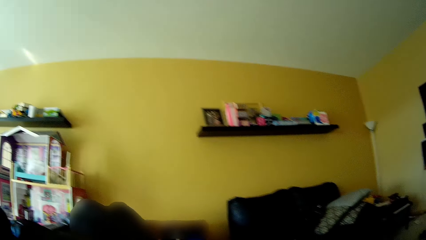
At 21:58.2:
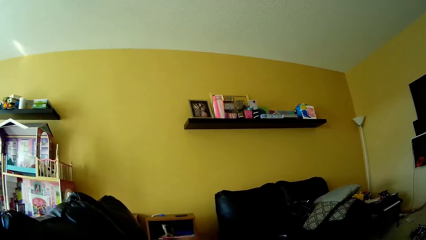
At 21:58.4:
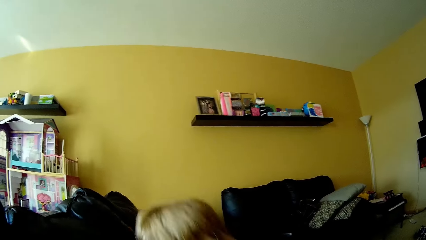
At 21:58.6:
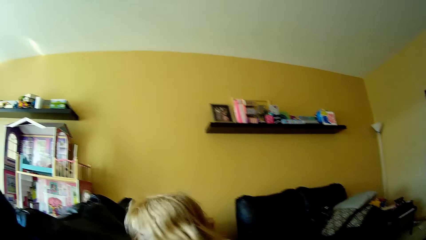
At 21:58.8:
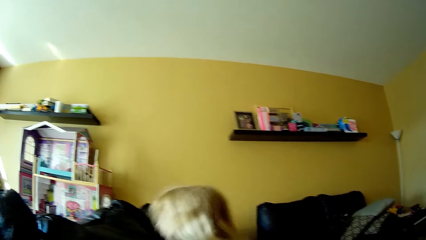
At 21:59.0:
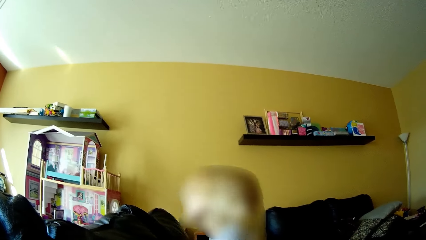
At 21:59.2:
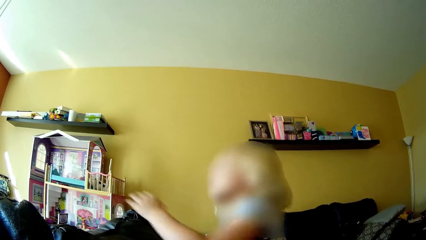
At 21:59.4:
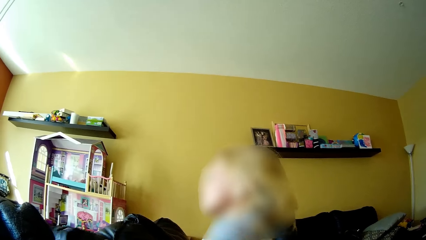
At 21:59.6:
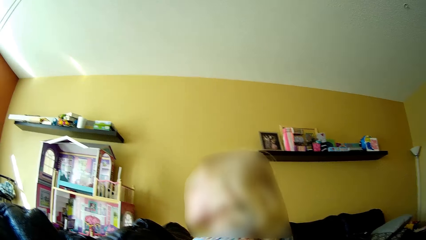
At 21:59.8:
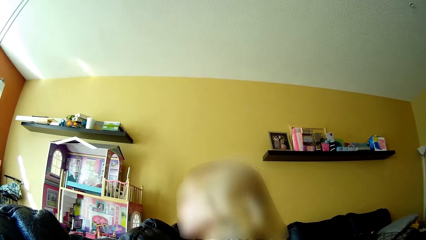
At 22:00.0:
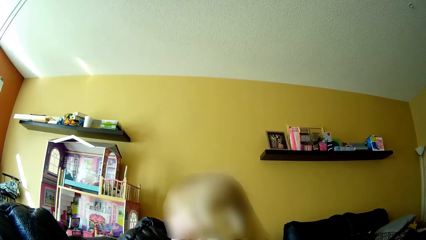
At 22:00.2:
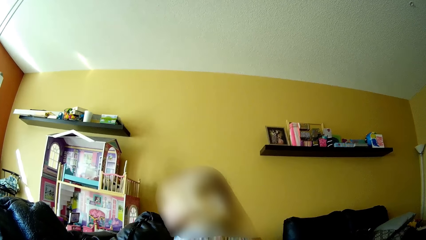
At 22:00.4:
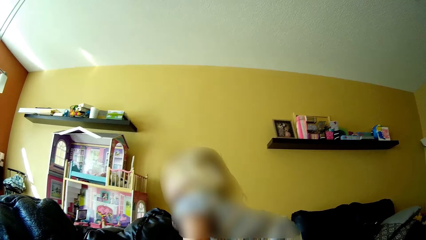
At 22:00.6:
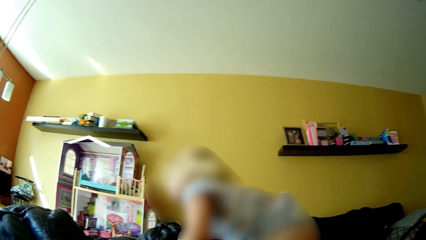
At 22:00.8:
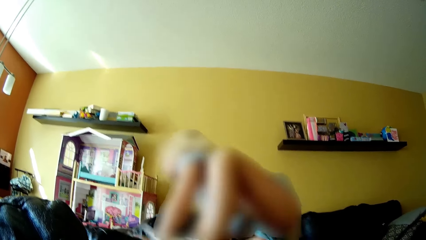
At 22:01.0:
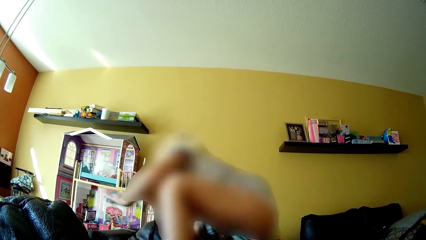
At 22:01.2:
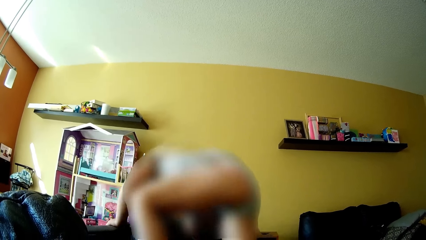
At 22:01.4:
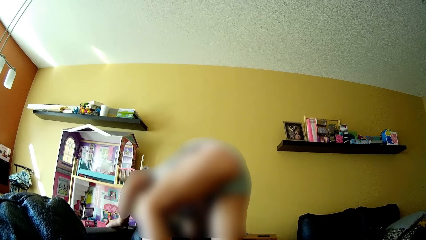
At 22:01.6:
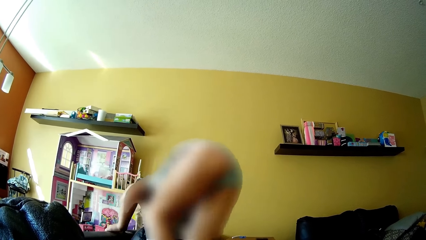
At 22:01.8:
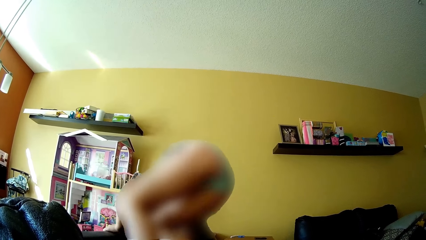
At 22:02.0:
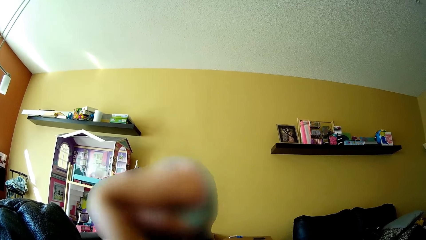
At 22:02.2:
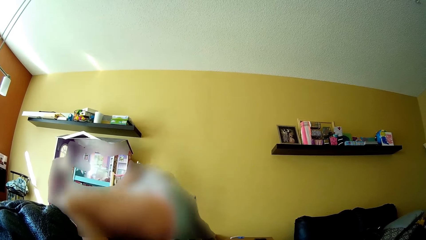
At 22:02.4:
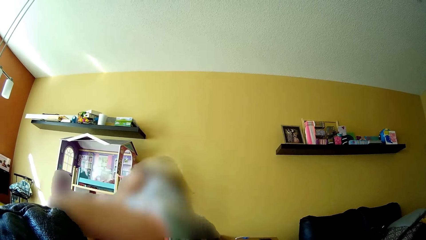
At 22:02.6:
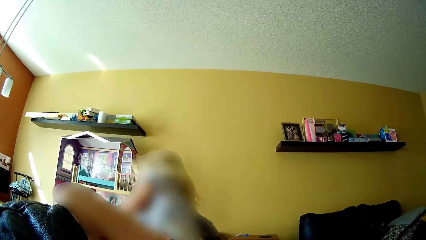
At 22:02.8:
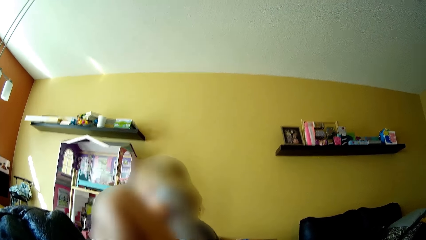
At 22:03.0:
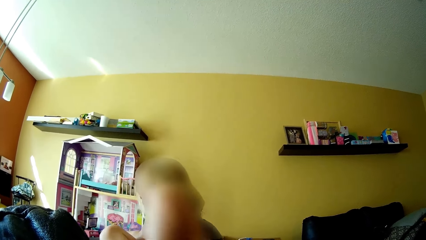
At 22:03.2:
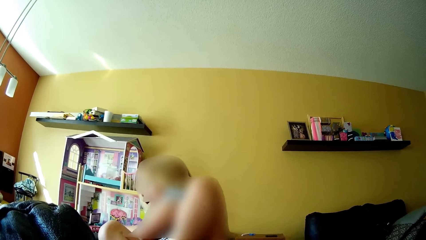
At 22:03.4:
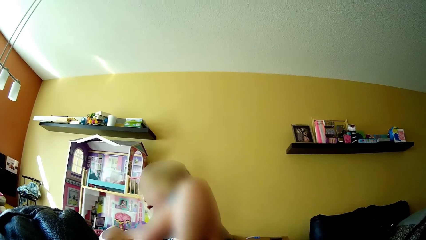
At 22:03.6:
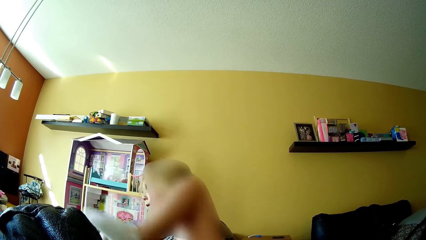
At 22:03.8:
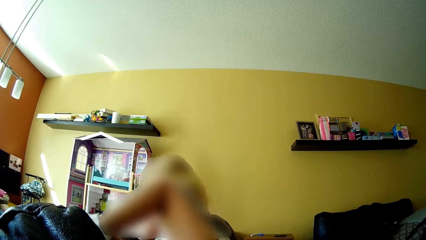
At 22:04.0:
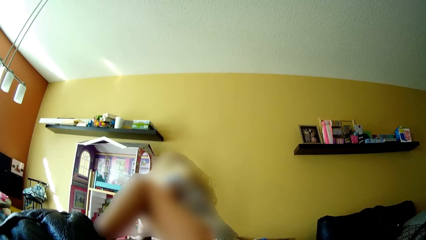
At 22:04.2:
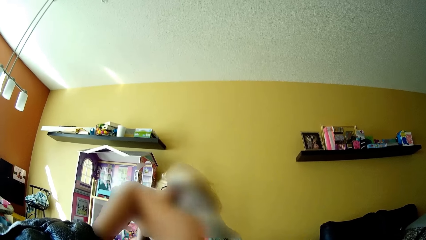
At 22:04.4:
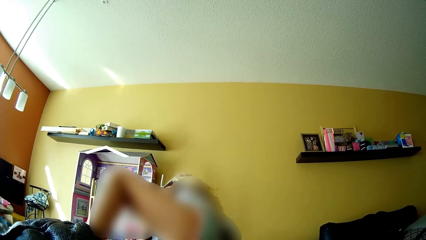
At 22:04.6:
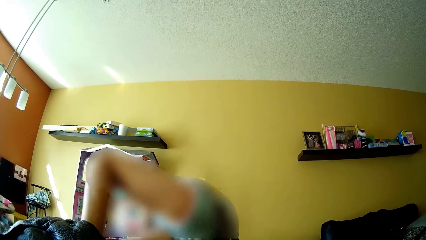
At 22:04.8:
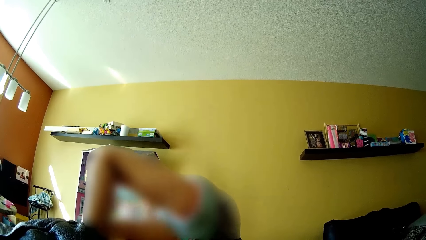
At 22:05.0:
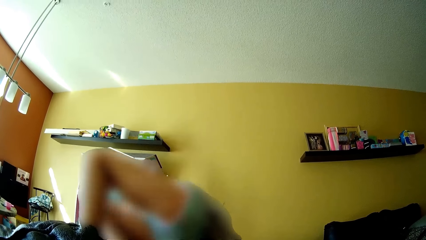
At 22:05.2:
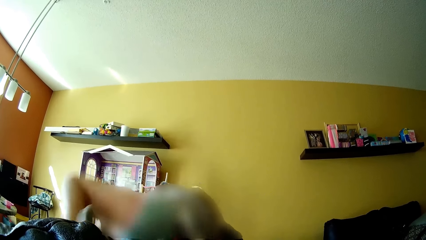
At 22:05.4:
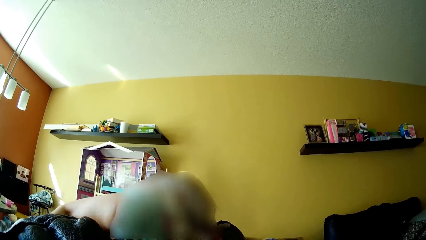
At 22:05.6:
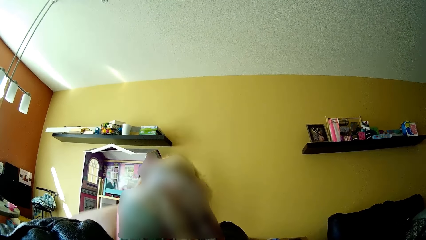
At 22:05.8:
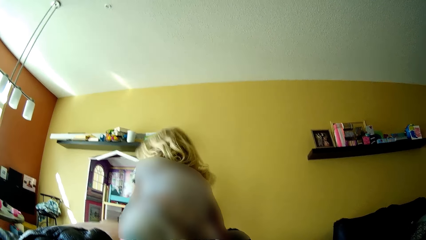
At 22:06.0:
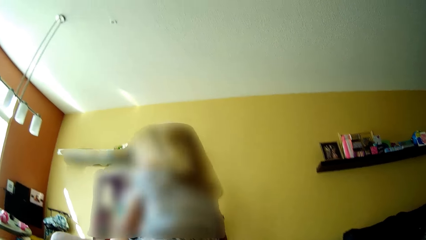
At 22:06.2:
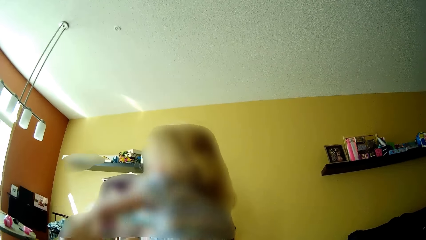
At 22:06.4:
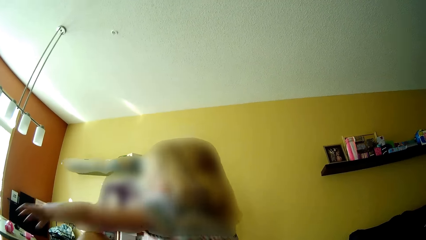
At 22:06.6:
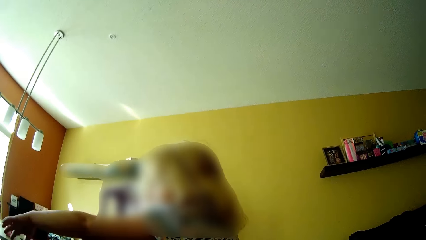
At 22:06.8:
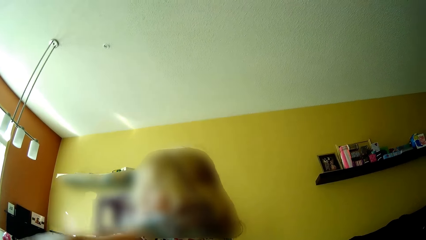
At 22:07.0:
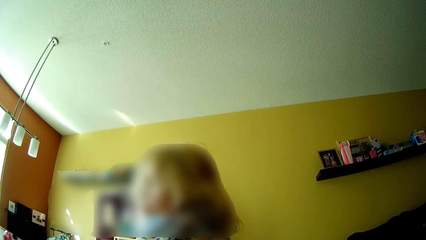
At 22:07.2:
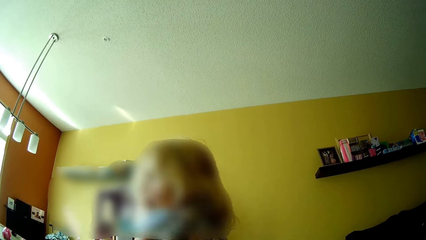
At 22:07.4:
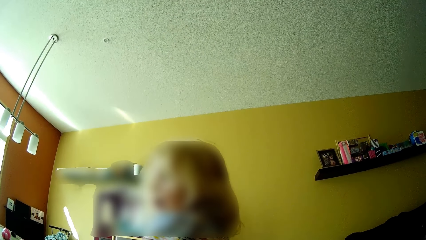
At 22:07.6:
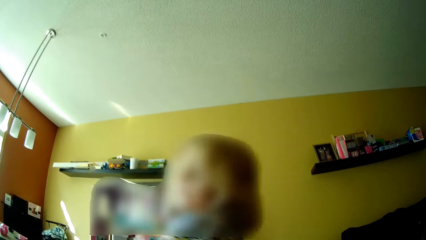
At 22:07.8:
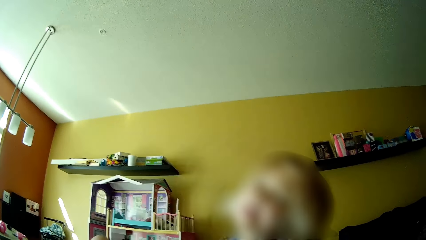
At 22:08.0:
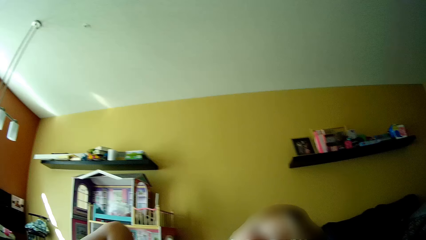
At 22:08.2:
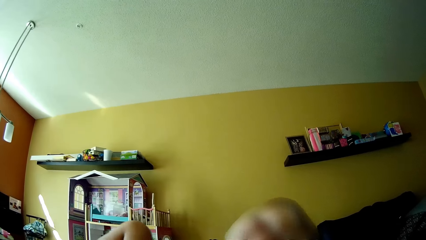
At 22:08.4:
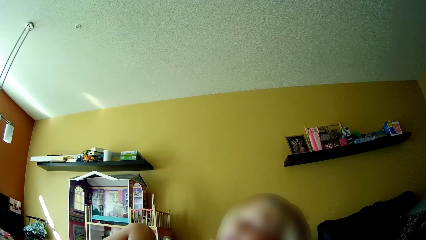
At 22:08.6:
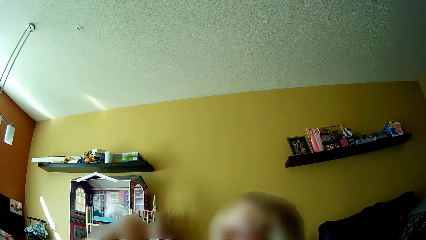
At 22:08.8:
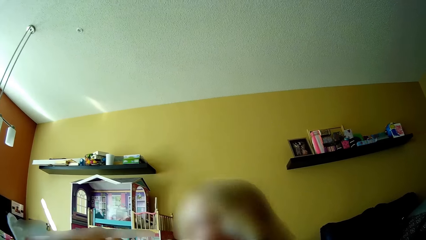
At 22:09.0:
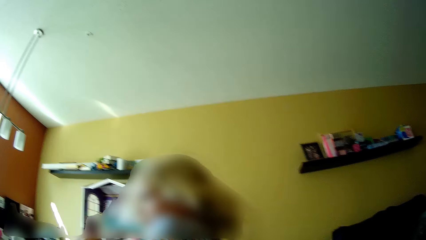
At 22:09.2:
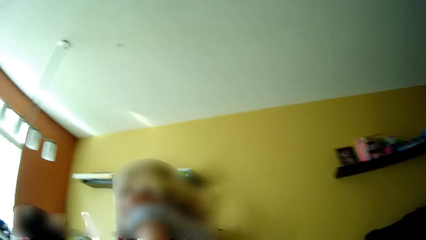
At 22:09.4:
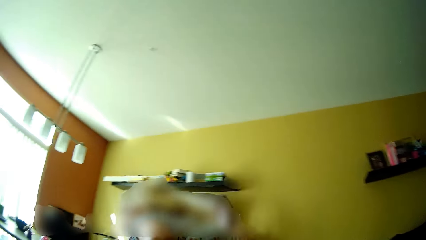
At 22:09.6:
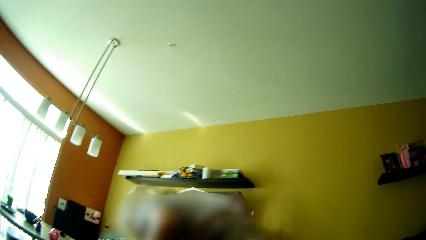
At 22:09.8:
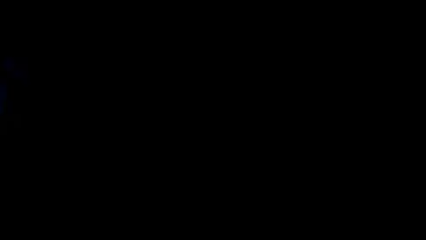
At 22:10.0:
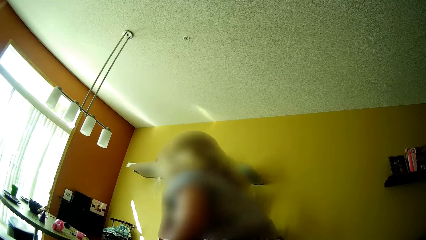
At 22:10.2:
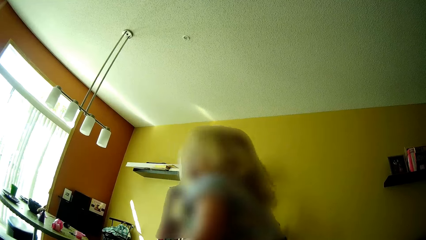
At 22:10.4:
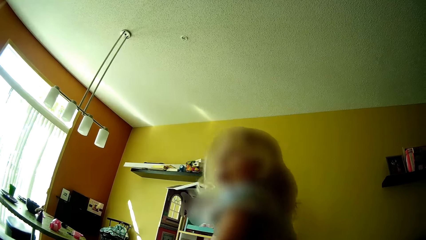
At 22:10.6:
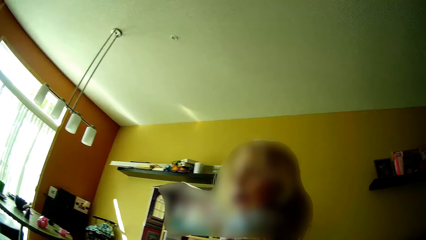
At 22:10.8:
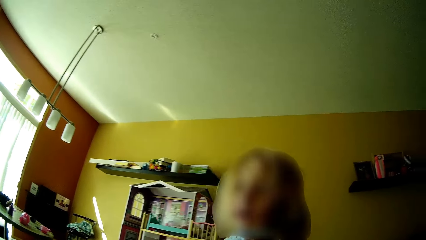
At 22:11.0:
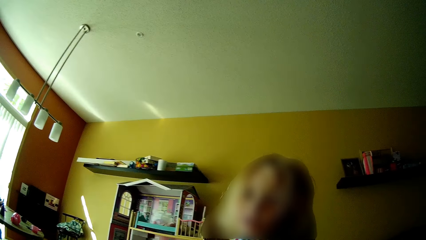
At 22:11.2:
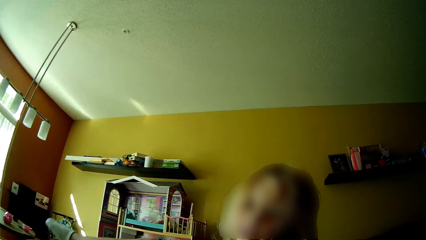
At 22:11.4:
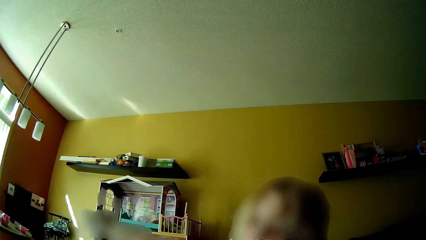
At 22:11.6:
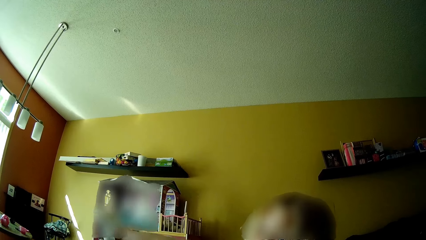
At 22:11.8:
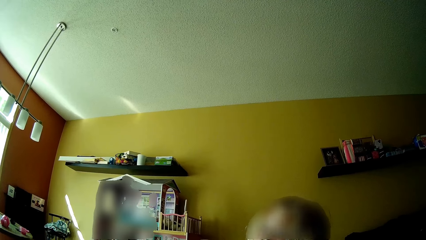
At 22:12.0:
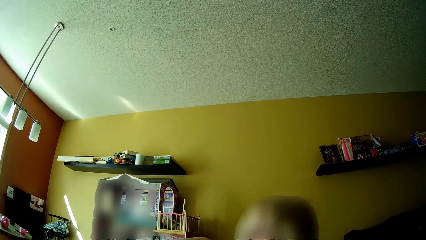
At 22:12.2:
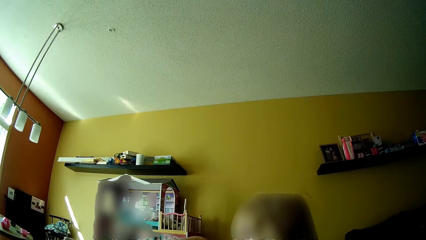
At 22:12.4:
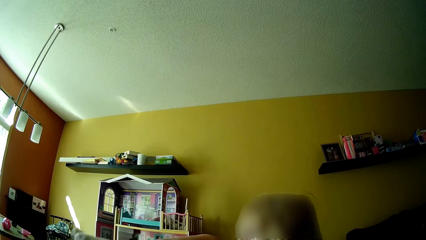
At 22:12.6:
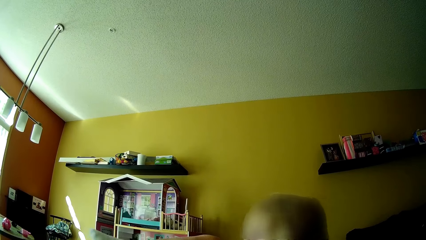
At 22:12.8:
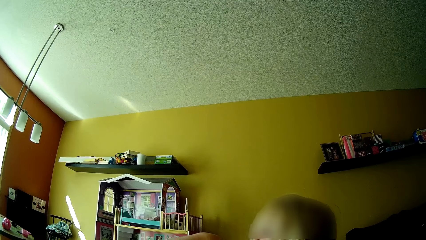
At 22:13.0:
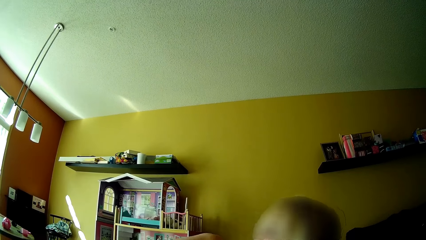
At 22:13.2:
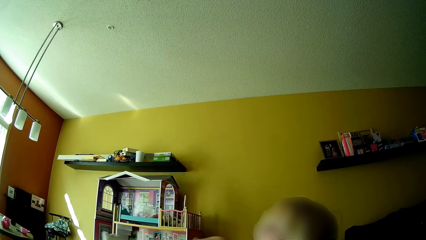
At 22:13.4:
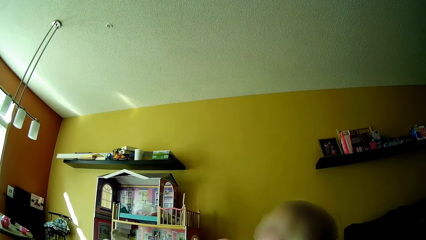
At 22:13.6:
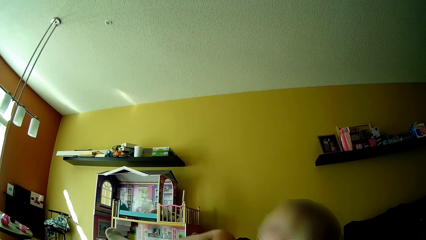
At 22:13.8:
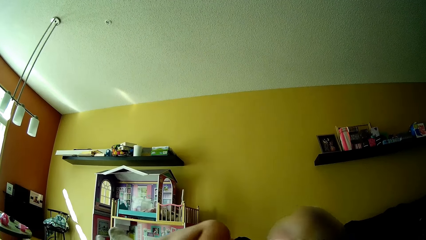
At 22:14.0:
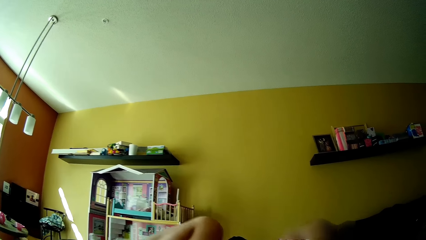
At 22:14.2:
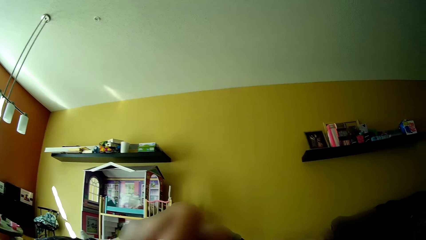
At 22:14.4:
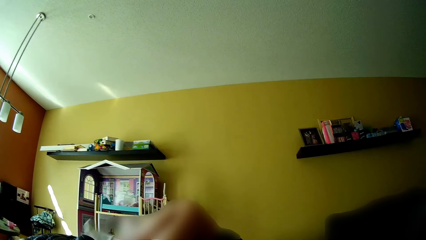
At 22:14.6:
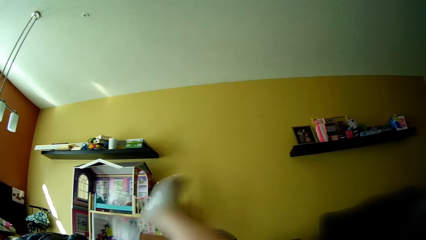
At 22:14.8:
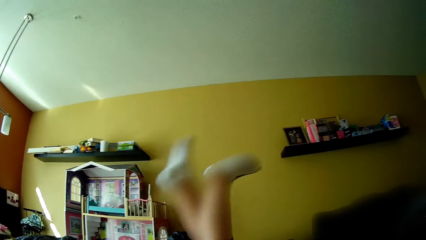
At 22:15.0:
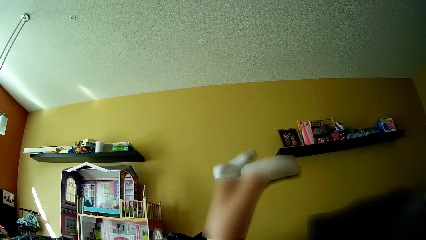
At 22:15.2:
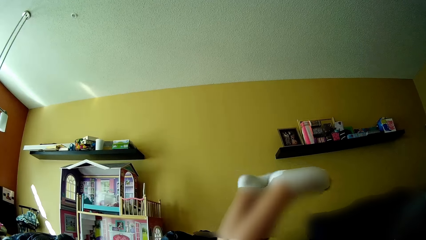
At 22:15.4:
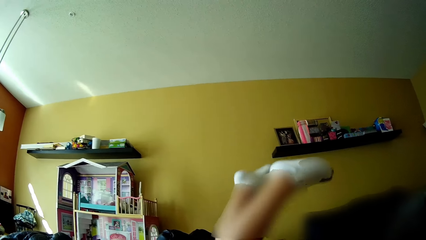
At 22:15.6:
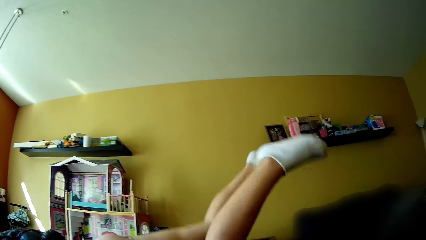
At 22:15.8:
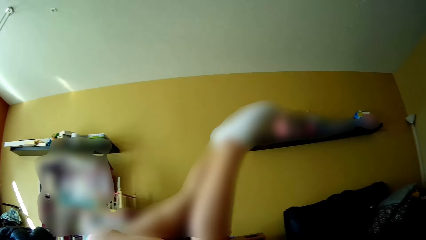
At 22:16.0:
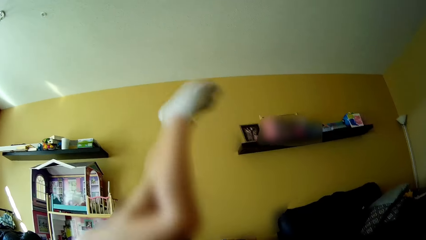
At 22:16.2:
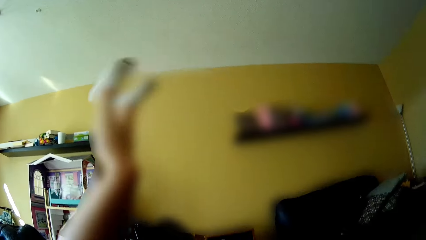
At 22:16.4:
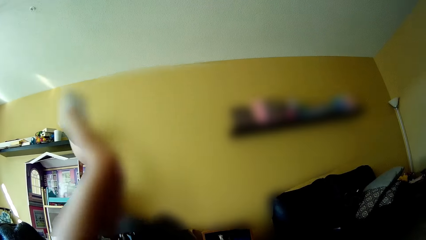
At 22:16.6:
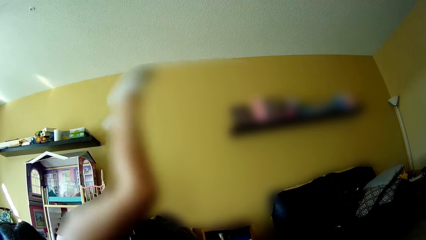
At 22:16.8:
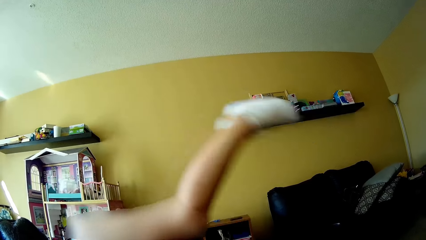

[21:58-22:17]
The camera wearer talks to the girl. The girl steps on the couch. The girl sits on the couch. The girl talks to the camera wearer. The camera wearer talks to the girl. The girl interrupts the camera wearer when she is talking. The girl leans forwards and backwards on the couch. The camera wearer talks to the girl. The girl talks to the camera wearer. The girl lifts her legs. The camera wearer talks to the girl.
